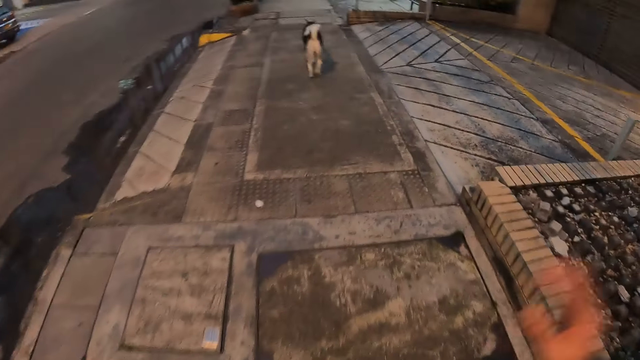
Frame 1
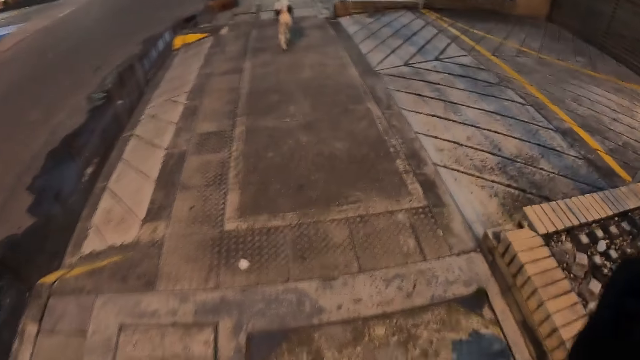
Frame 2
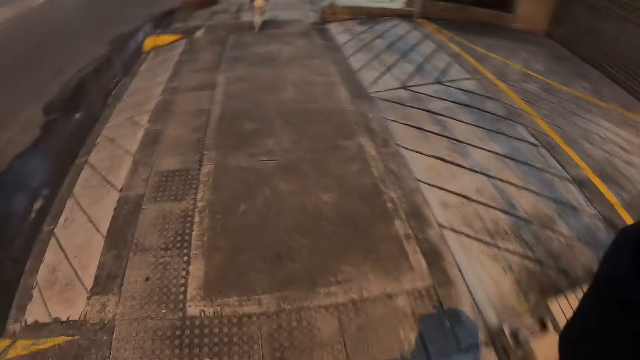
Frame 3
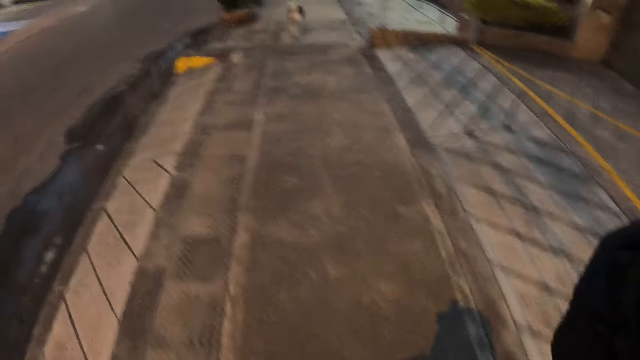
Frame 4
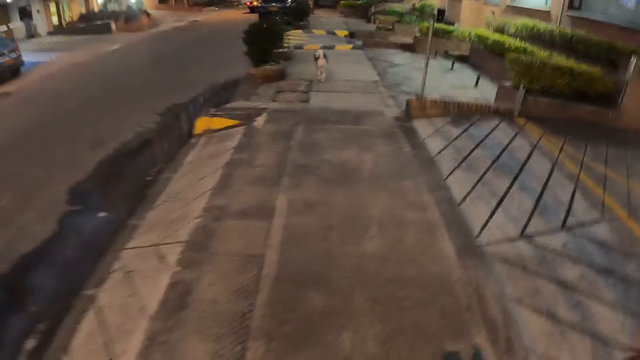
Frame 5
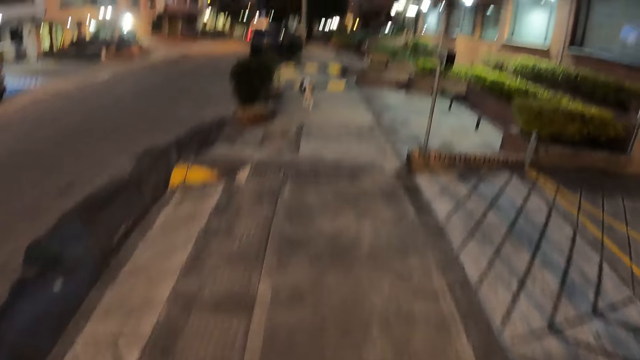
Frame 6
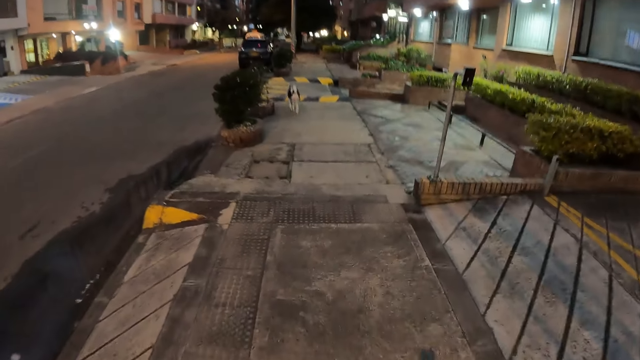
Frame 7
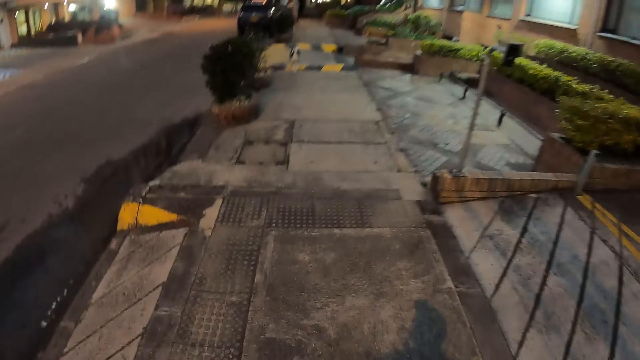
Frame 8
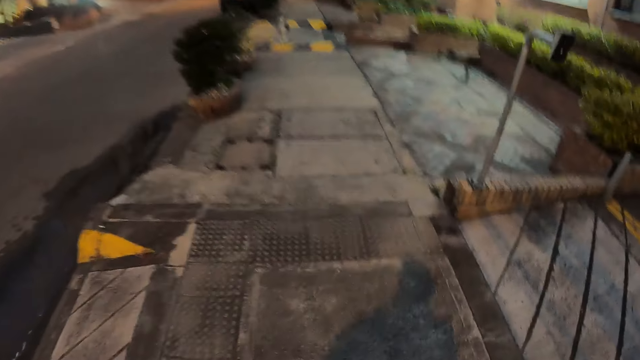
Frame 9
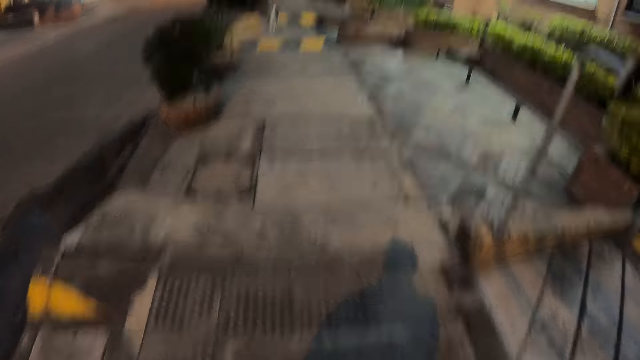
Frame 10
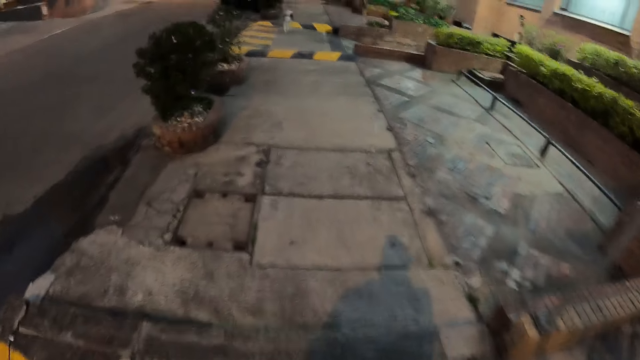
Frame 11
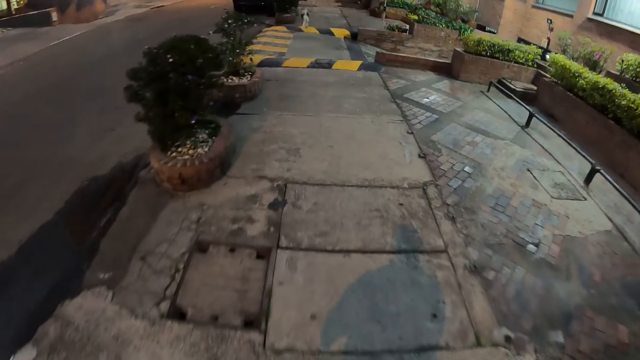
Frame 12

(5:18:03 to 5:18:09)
The camera wearer lifts the hand.

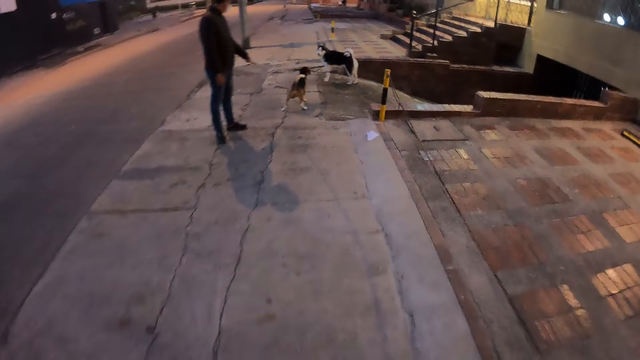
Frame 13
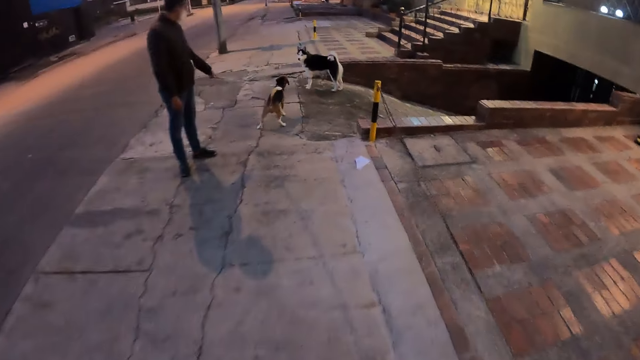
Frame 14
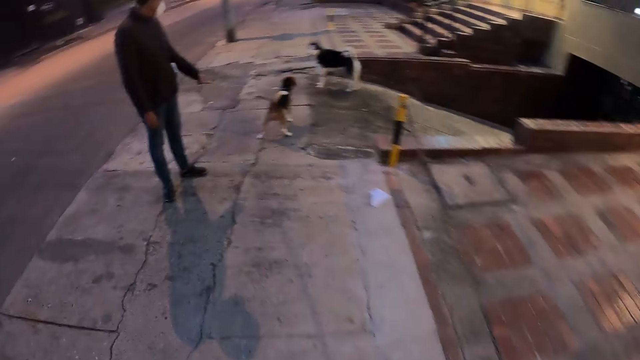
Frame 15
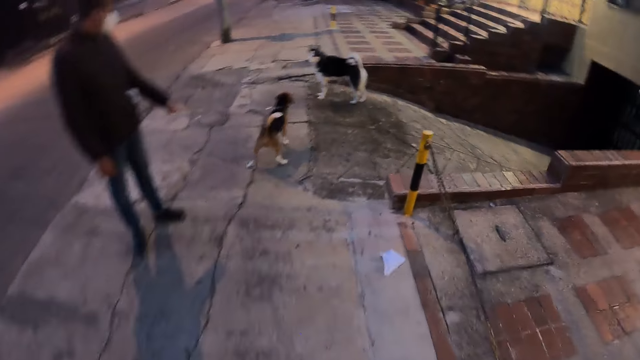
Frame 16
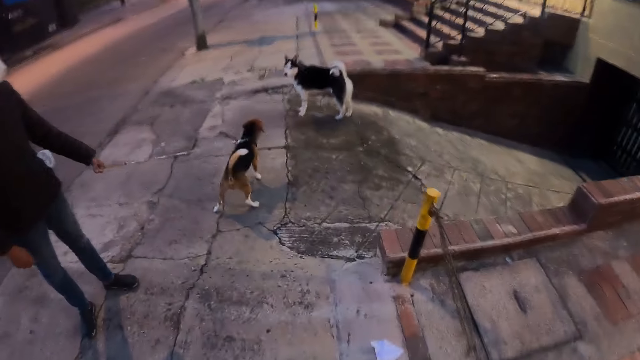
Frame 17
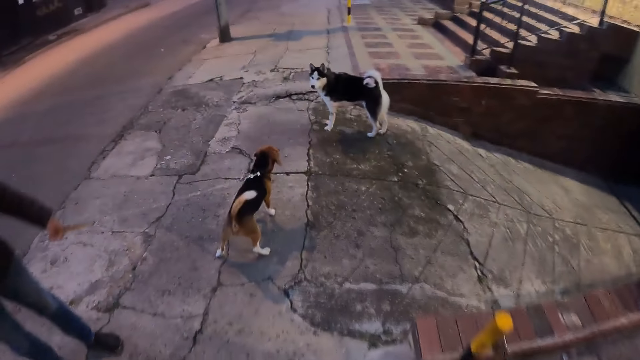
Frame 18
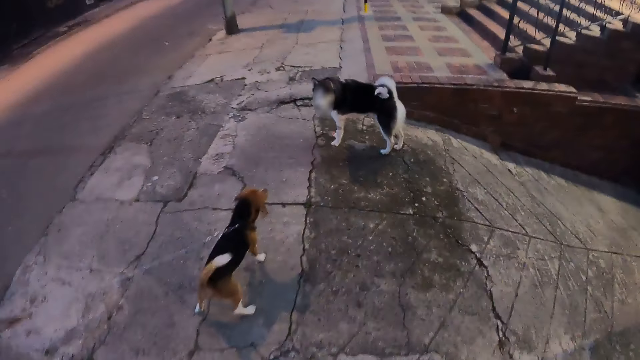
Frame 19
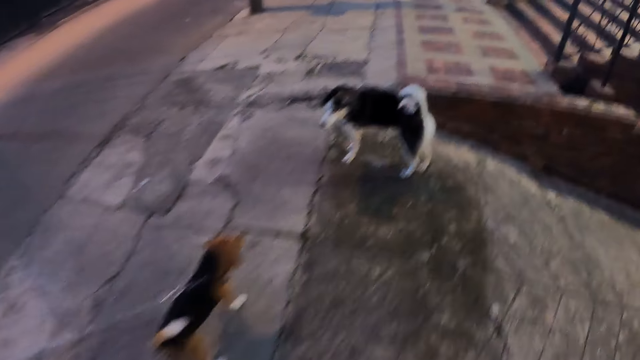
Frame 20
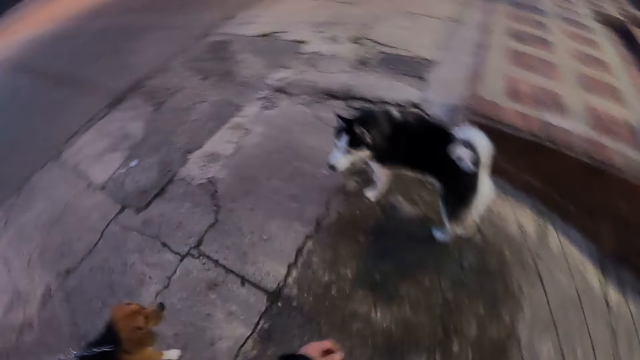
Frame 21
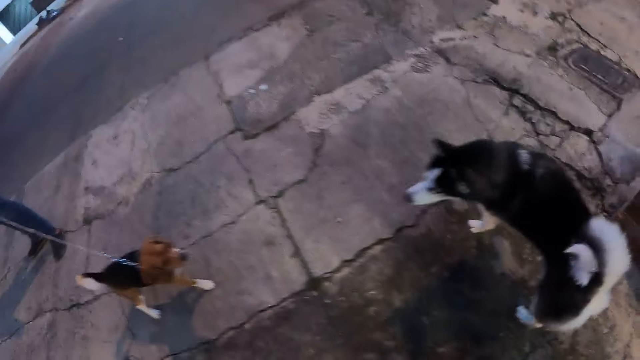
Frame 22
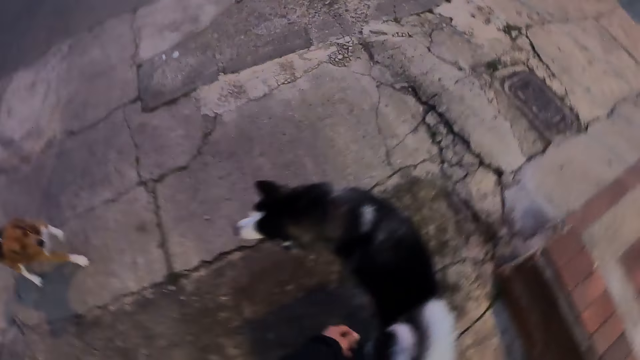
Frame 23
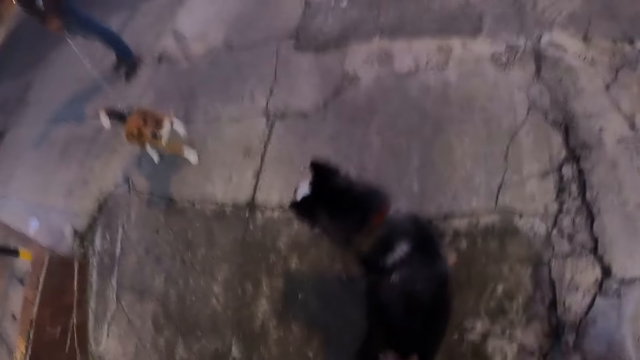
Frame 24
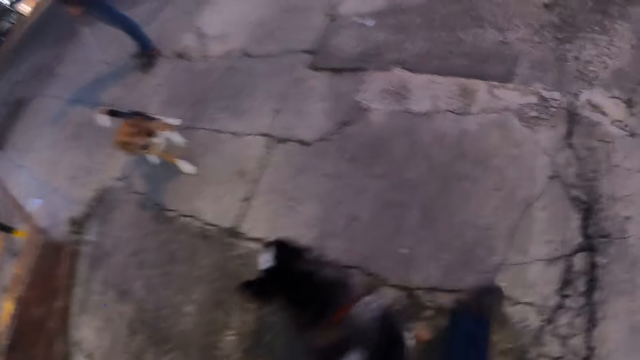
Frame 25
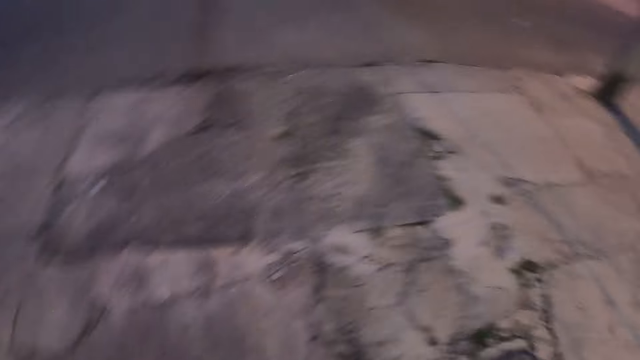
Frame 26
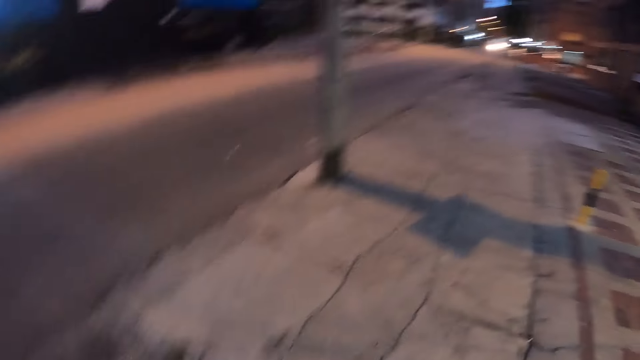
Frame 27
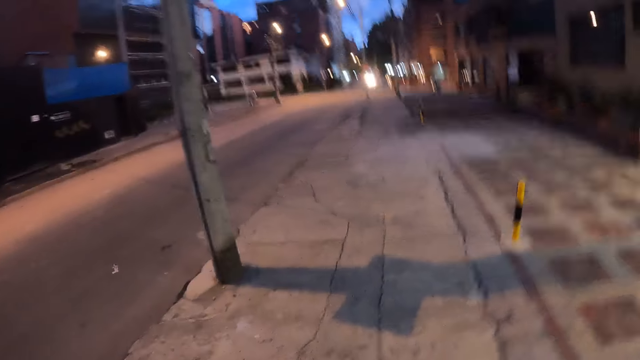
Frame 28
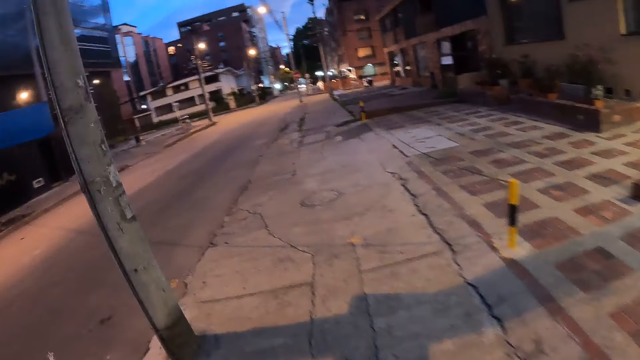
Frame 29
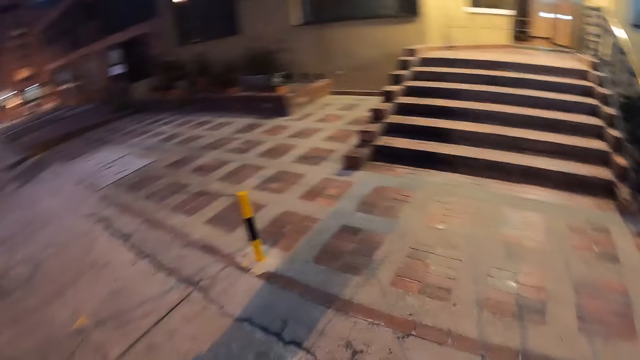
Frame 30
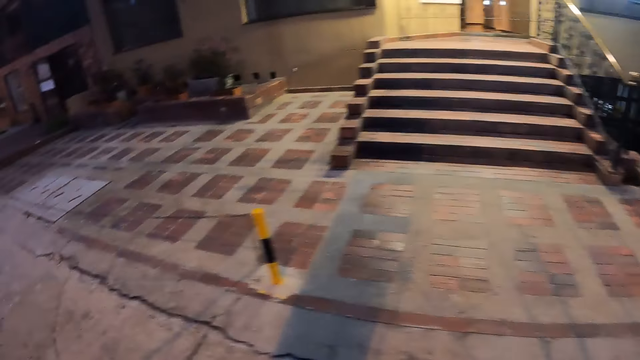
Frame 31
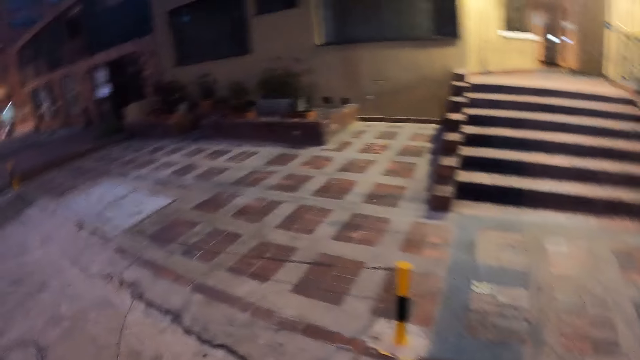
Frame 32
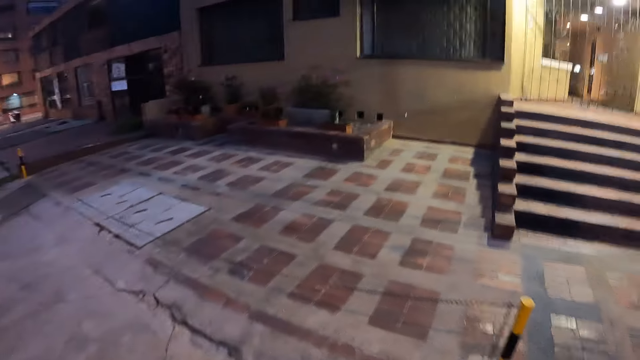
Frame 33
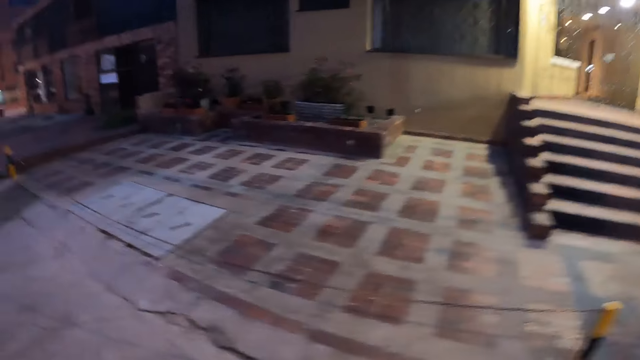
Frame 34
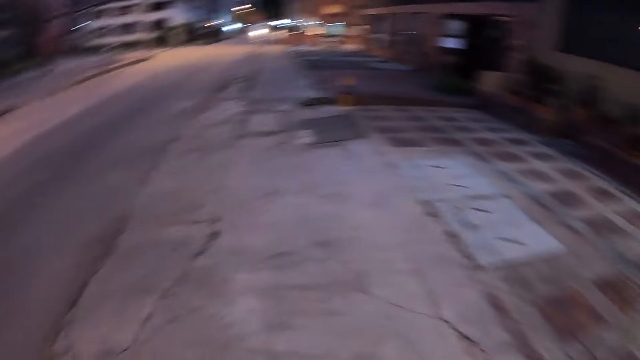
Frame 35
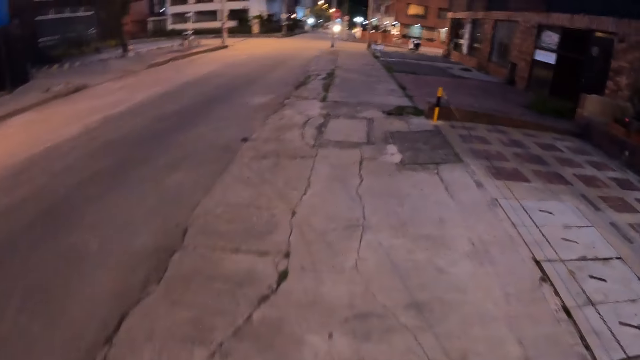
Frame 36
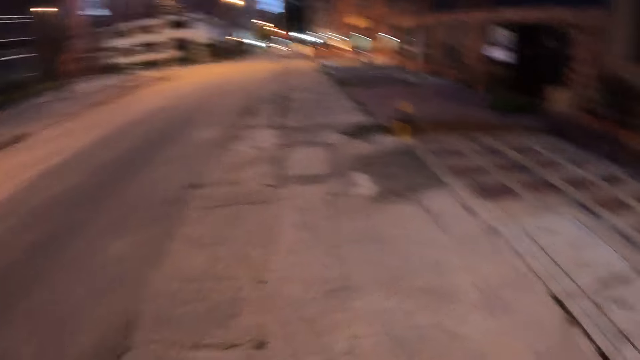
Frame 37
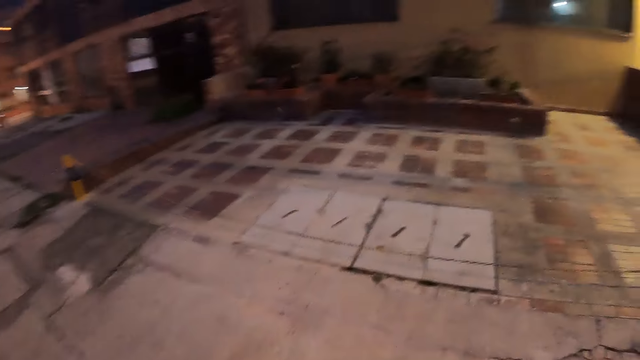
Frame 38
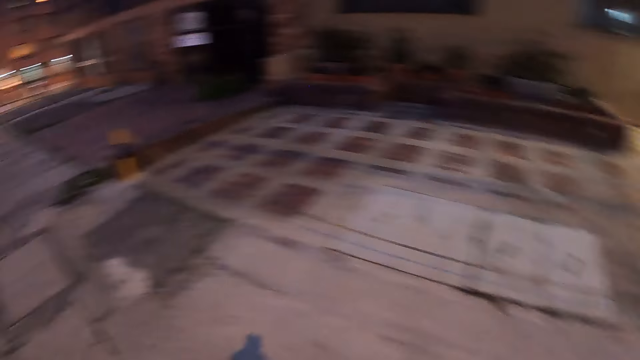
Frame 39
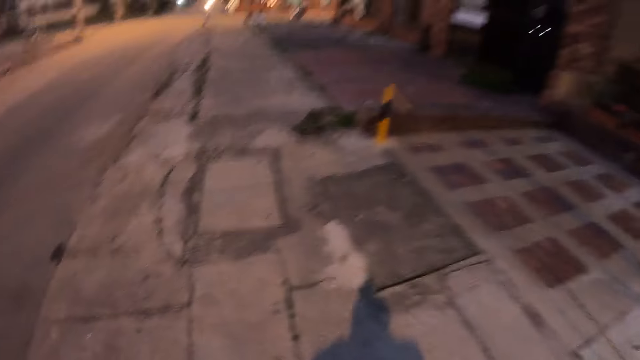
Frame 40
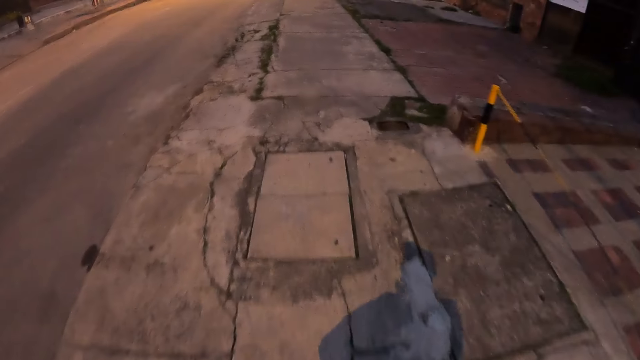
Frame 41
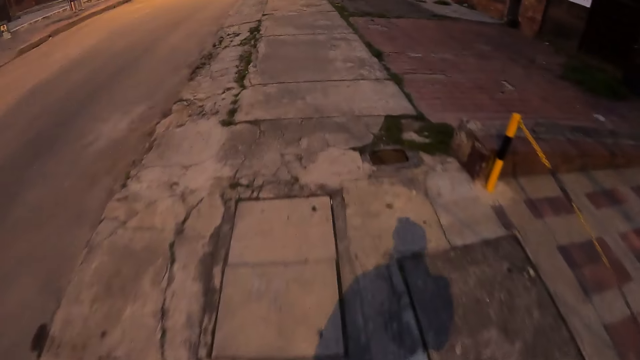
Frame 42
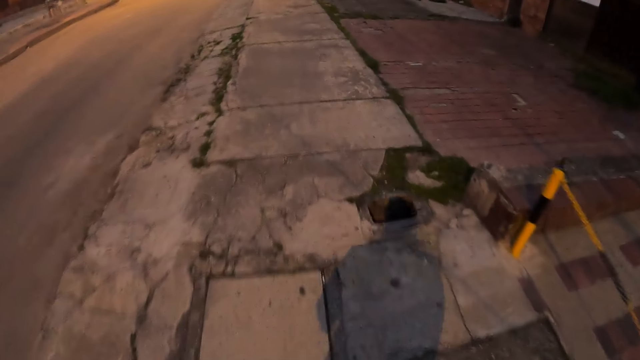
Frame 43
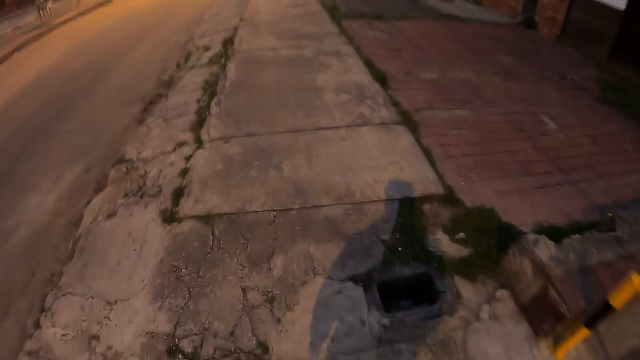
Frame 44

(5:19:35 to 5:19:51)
The camera wearer walks past a man. They walk past a dog.
